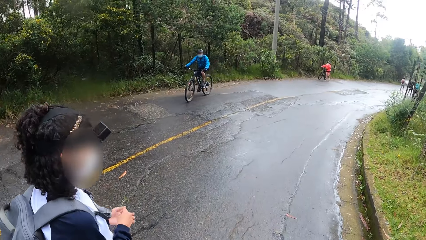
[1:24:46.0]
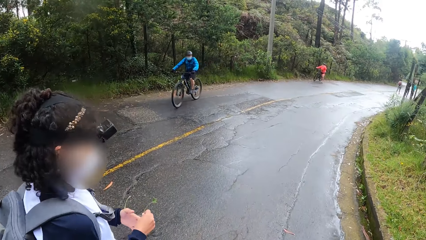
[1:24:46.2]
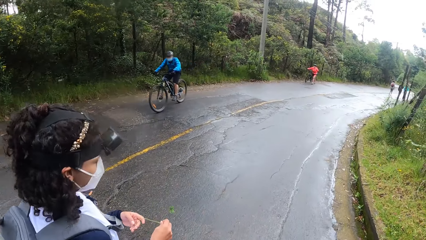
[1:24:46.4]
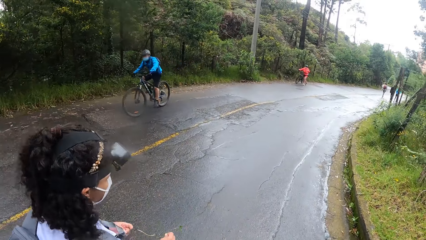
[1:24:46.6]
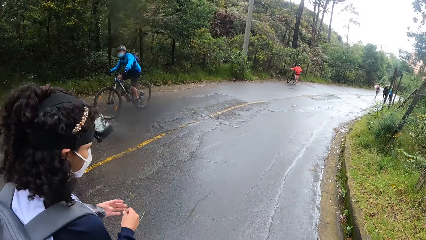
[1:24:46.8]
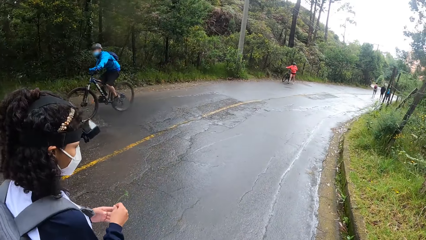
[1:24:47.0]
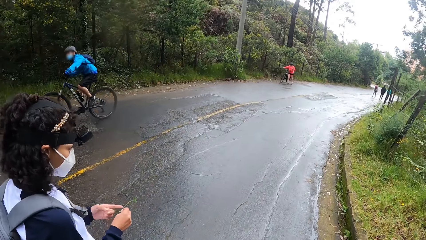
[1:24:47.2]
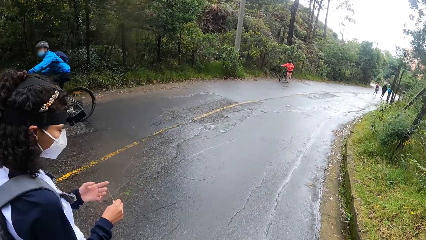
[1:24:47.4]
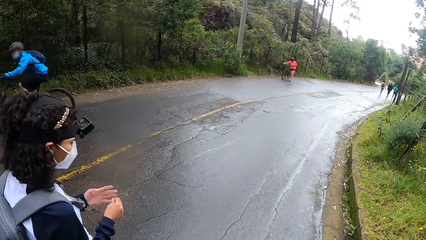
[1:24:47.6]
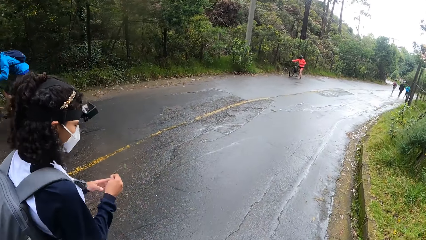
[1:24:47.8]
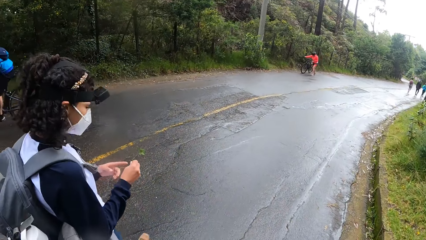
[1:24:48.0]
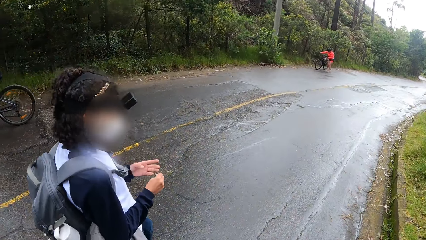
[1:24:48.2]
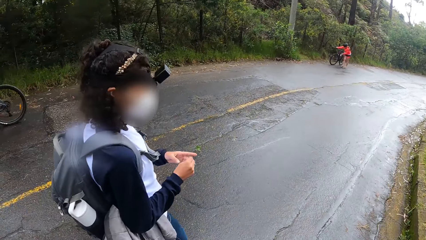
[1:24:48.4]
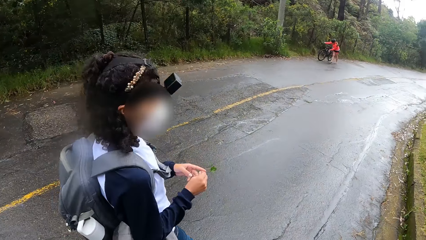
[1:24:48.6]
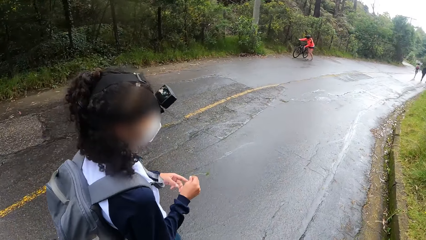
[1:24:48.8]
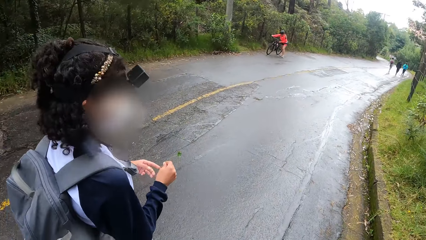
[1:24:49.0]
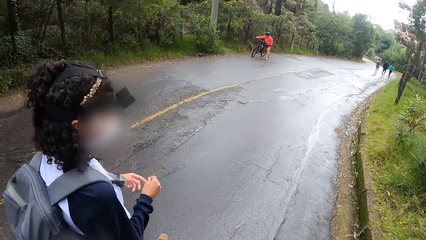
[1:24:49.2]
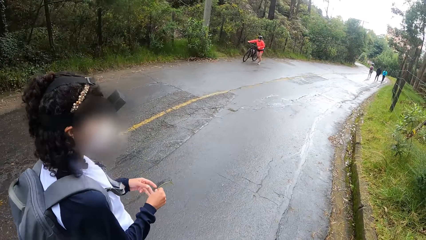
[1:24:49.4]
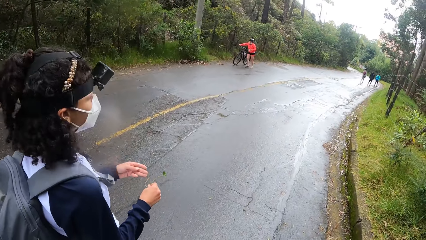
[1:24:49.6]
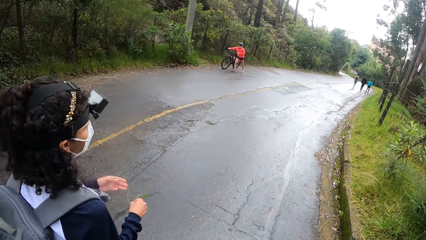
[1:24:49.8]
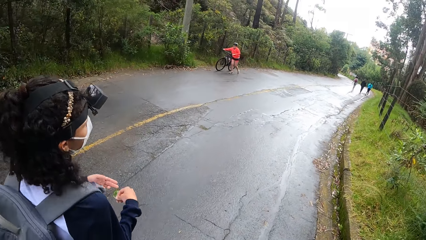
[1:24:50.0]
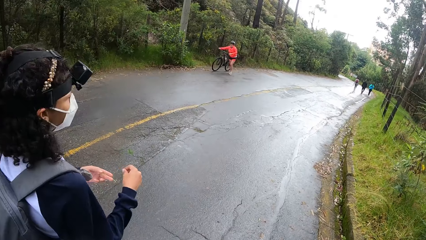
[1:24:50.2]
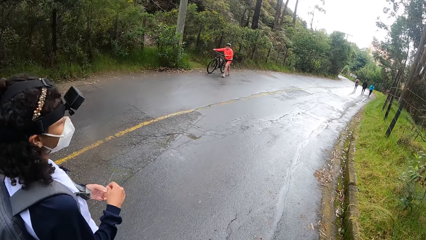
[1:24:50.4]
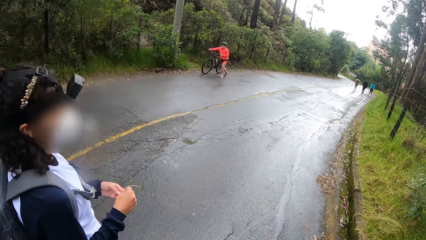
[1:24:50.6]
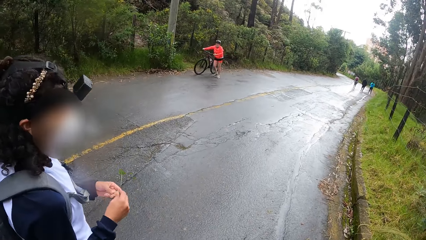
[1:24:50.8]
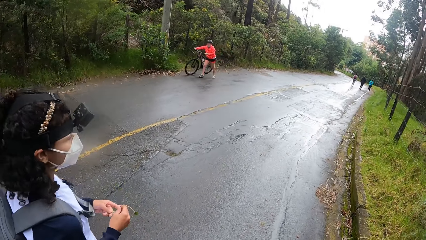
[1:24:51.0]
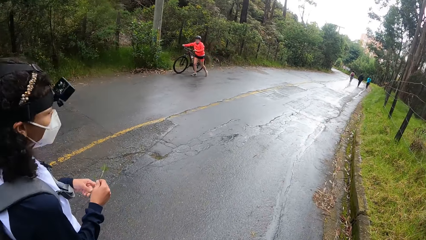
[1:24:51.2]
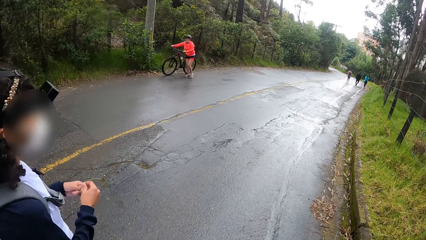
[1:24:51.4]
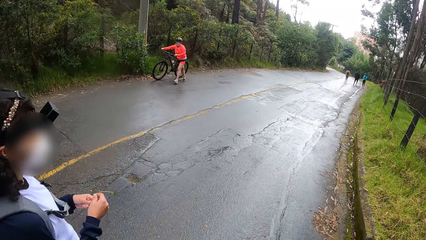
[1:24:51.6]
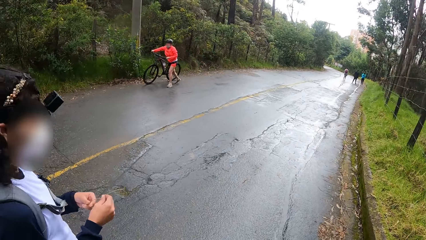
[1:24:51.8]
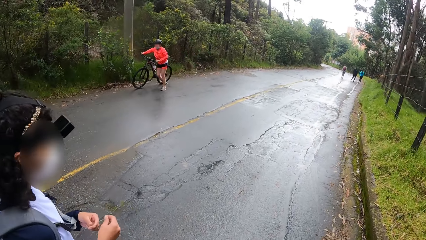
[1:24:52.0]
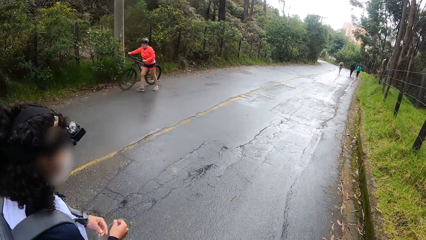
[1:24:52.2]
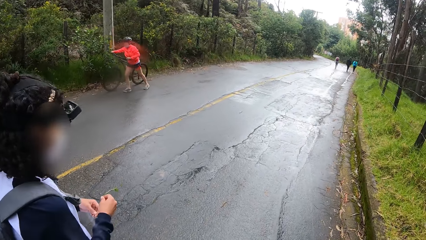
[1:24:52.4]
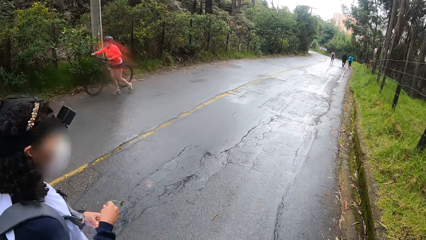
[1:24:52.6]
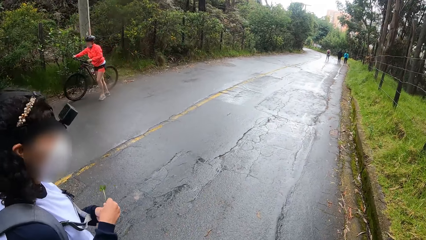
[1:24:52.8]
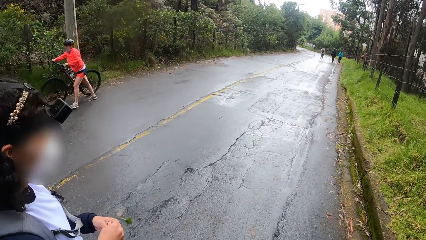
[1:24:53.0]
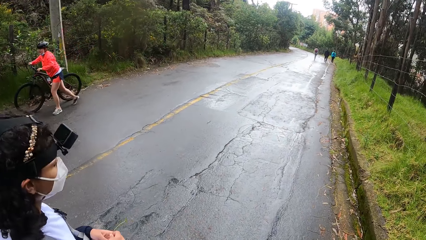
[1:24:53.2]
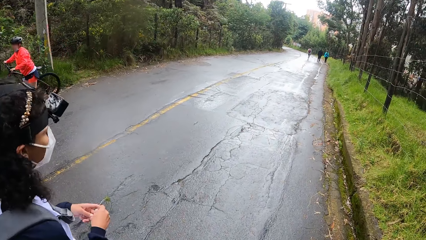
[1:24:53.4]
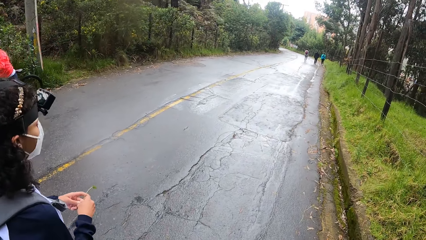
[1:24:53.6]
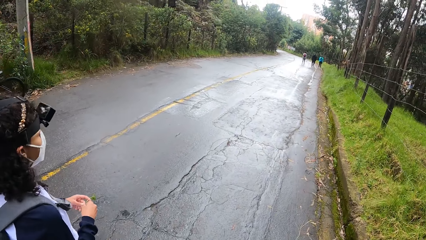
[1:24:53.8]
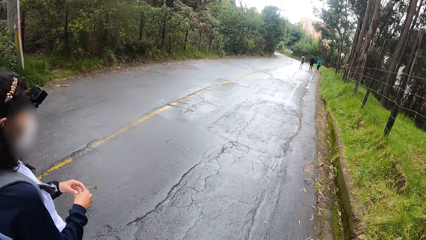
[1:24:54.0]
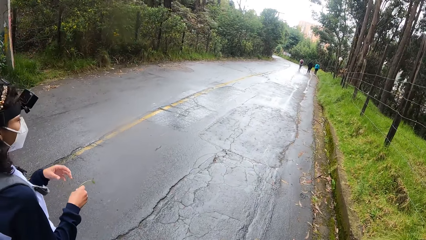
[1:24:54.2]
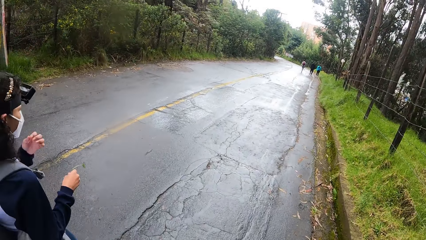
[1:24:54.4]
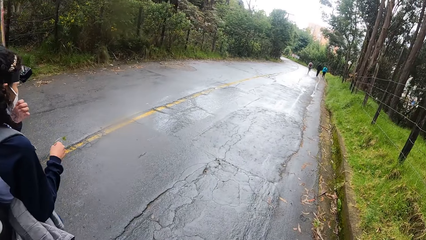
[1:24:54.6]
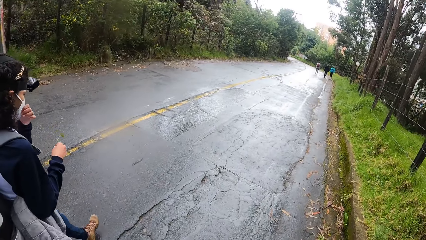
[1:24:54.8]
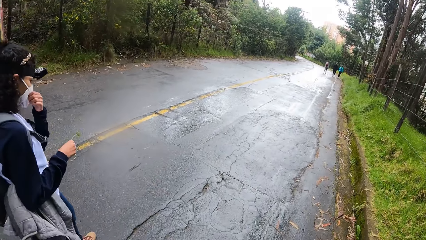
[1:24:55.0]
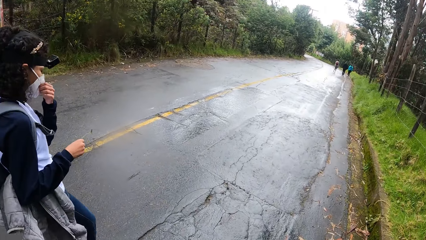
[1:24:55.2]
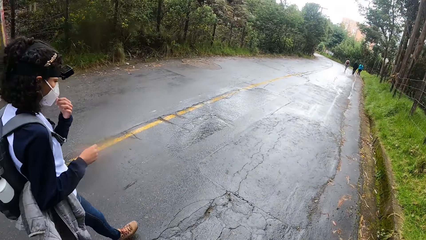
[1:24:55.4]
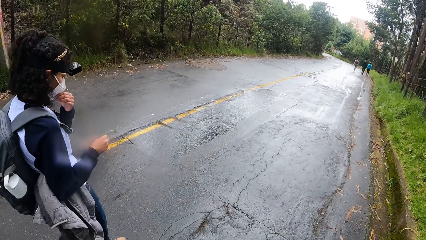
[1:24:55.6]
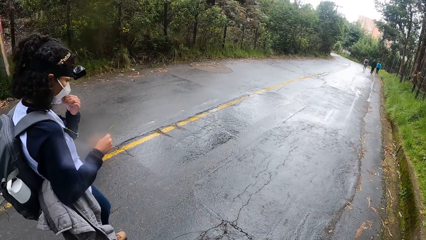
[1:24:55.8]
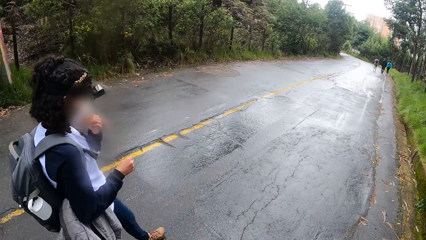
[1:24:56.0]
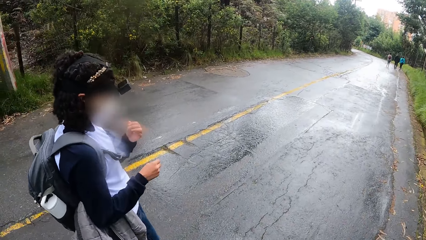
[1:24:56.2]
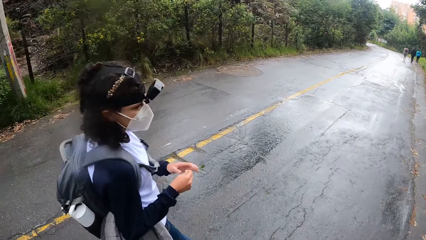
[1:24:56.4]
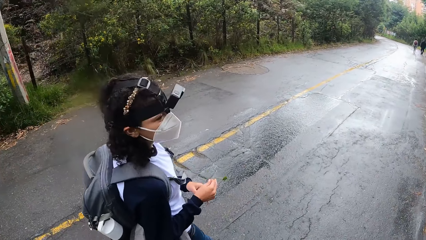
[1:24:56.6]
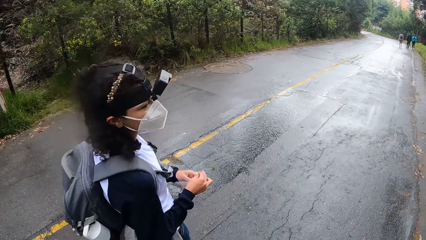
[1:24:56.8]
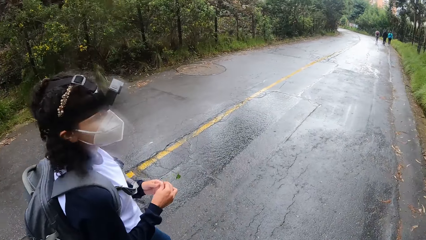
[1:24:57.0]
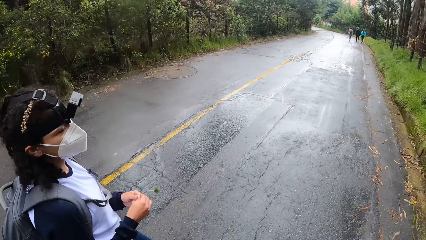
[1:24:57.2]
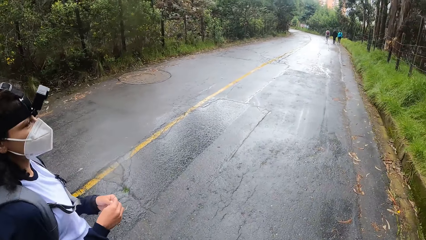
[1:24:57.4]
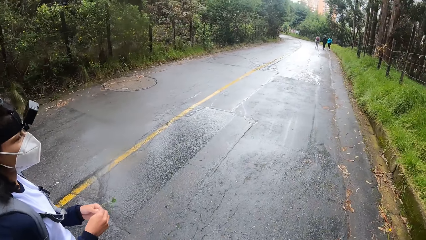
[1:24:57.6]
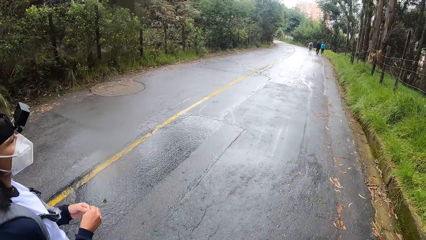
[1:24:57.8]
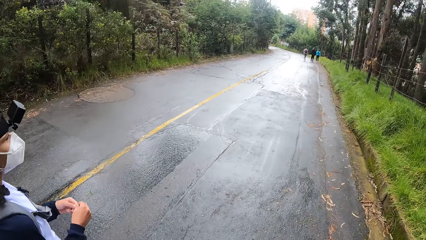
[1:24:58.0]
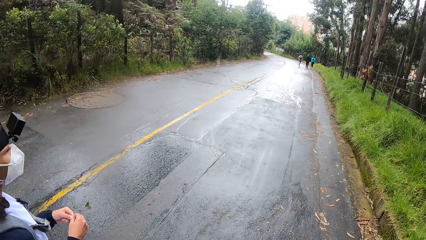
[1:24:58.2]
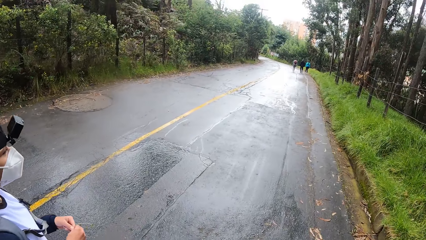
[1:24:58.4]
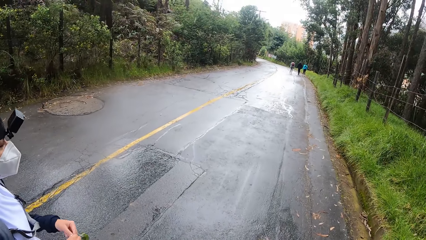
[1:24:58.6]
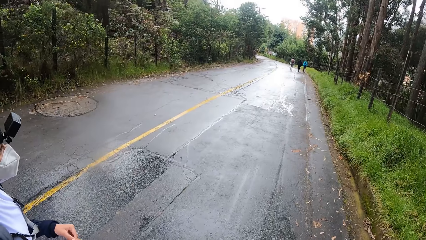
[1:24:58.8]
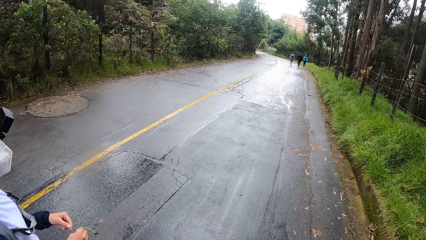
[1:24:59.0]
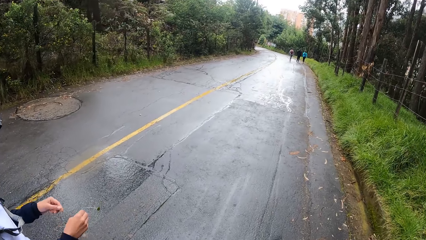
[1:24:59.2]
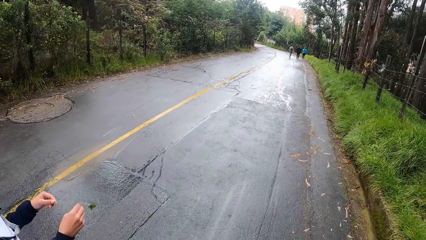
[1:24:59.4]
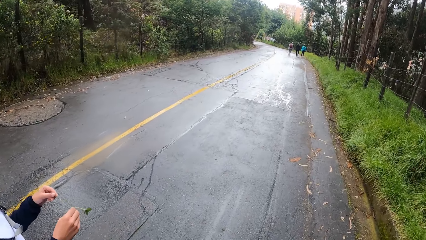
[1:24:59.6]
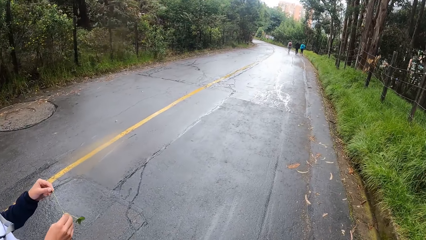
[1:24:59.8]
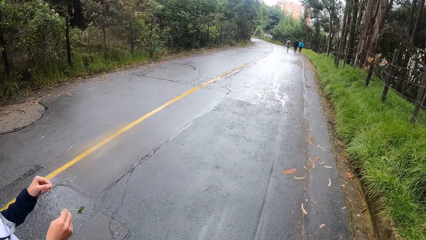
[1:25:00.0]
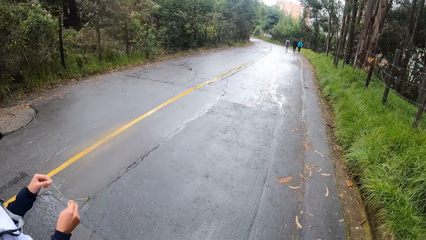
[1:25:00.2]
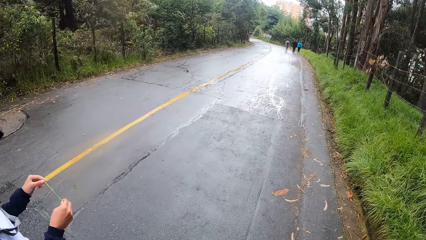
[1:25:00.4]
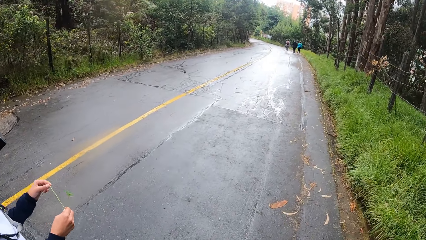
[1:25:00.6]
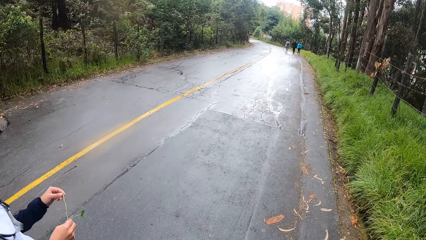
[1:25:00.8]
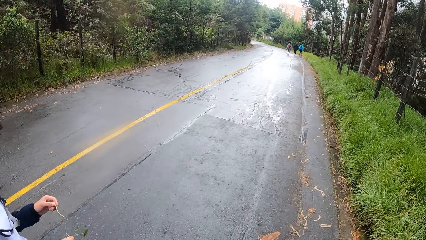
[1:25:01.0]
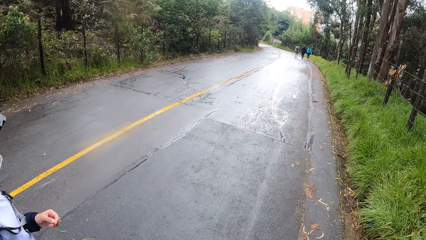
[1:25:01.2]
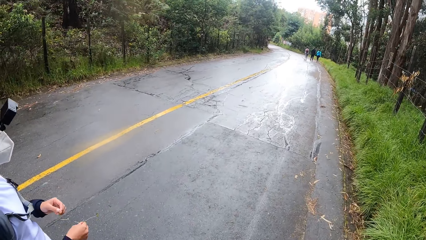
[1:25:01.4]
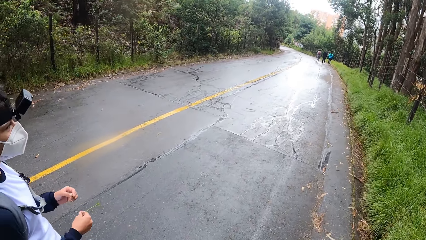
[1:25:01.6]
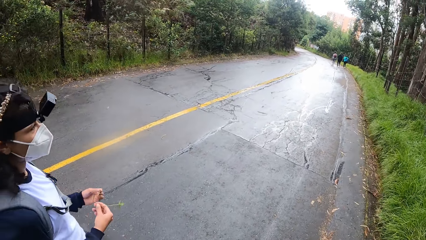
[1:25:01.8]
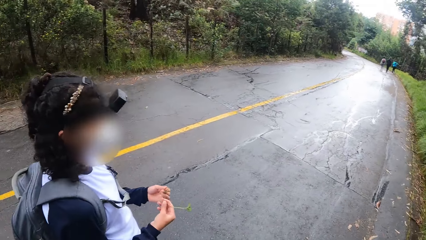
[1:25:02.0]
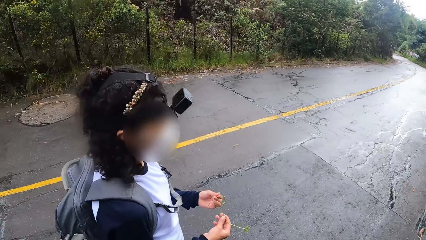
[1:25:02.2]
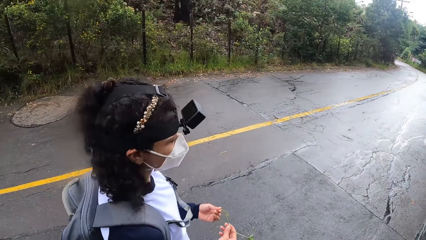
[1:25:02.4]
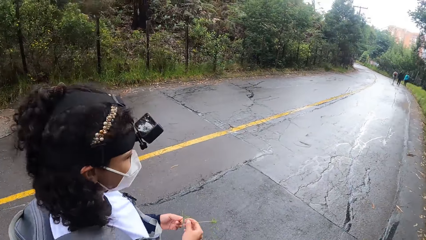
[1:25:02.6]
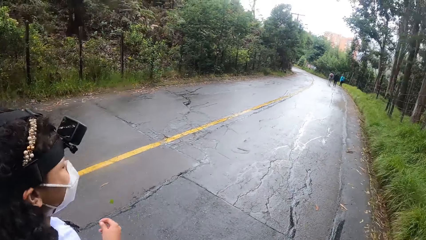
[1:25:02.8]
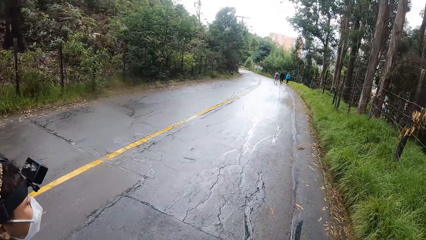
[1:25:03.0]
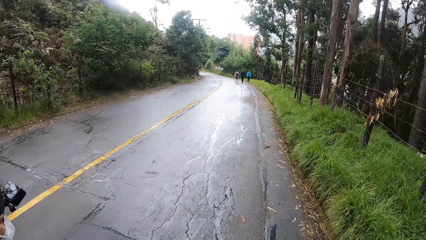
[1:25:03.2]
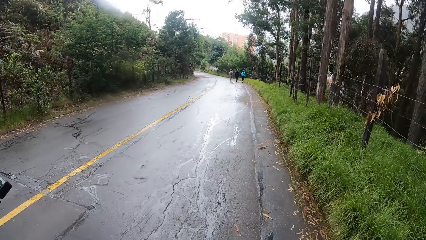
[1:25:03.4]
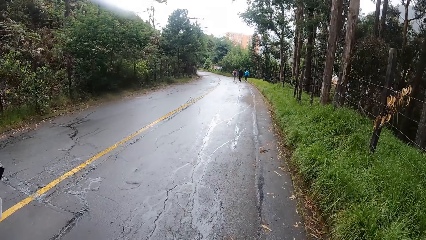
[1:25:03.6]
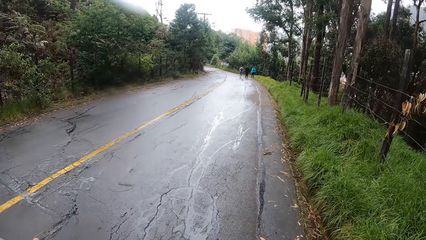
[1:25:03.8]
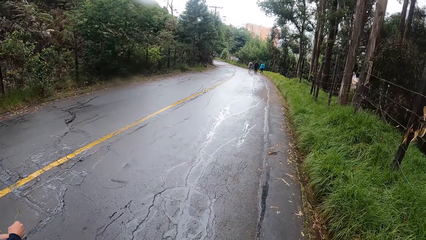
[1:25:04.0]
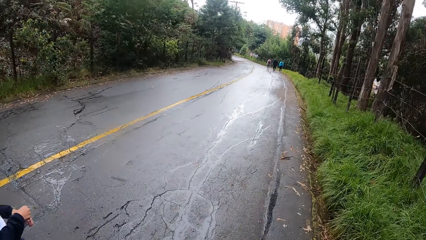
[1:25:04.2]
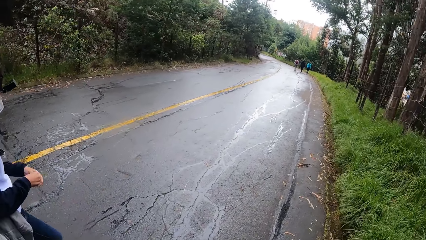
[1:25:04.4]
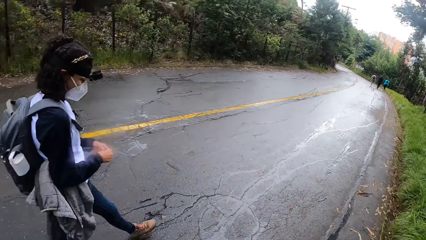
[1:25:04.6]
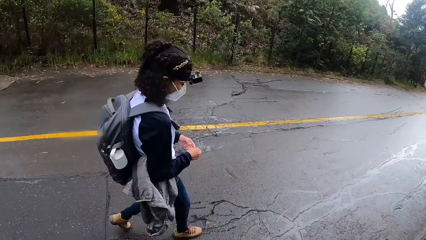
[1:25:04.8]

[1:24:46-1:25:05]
A man rides past the camera wearer. Another man rides past the camera wearer. The woman adjusts her nose mask with her left hand. The woman fiddles with the plant with both hands.
